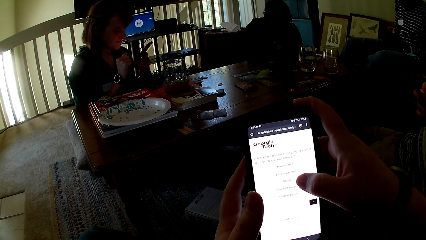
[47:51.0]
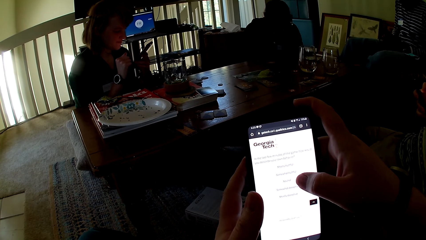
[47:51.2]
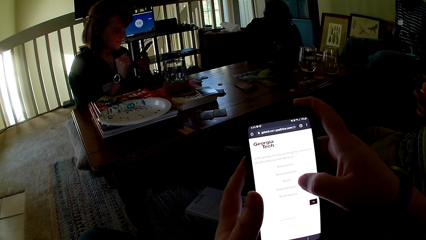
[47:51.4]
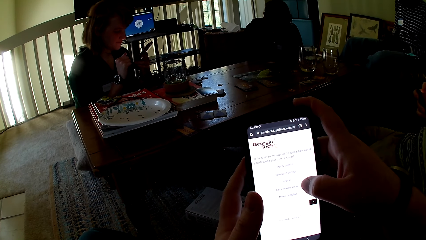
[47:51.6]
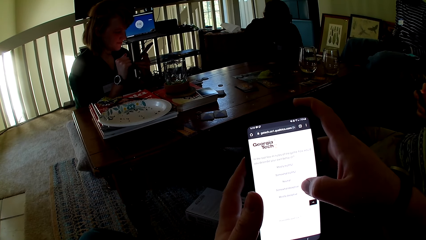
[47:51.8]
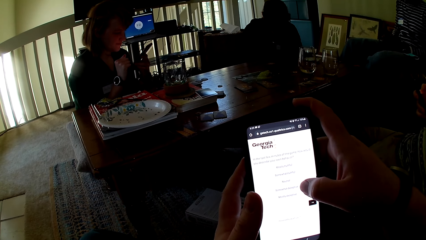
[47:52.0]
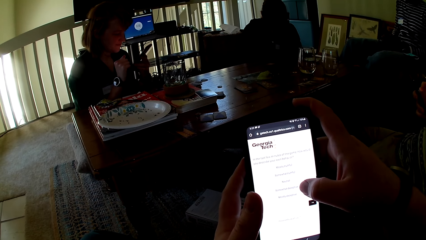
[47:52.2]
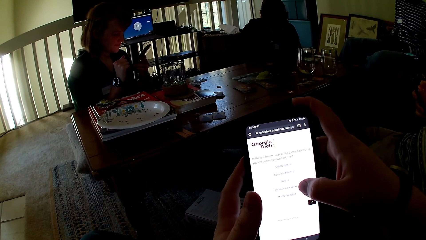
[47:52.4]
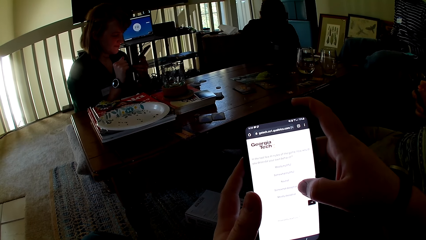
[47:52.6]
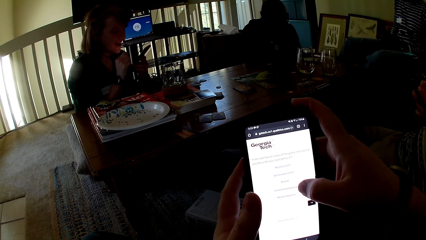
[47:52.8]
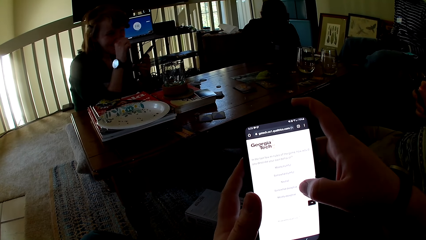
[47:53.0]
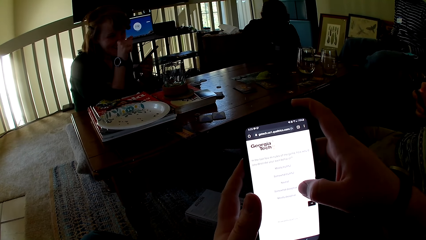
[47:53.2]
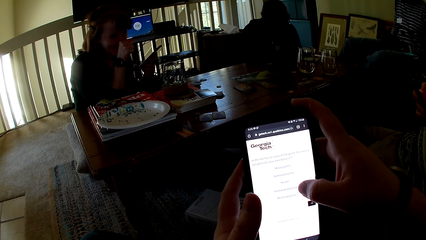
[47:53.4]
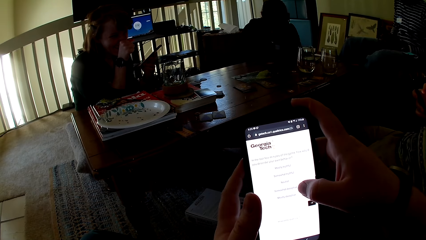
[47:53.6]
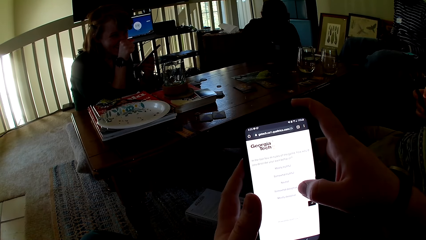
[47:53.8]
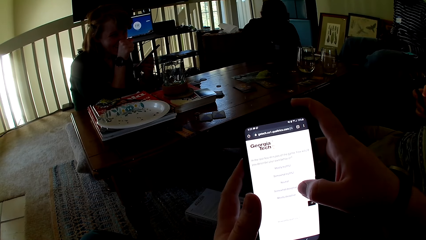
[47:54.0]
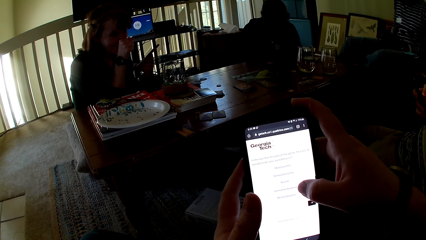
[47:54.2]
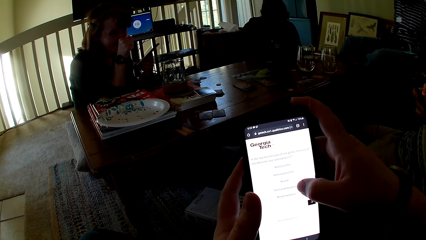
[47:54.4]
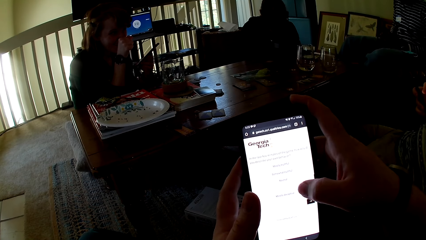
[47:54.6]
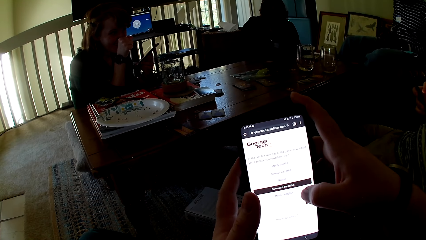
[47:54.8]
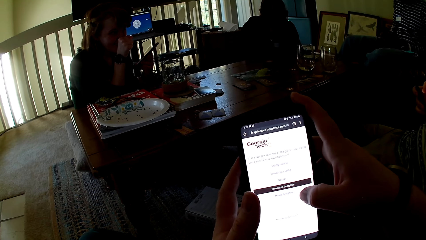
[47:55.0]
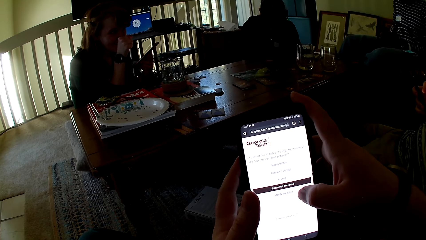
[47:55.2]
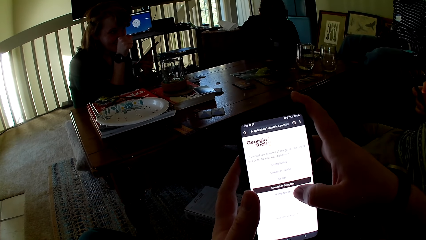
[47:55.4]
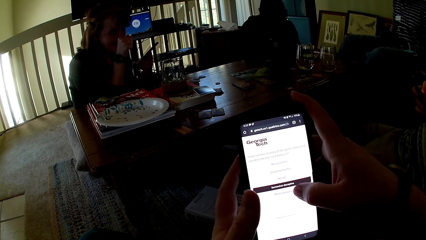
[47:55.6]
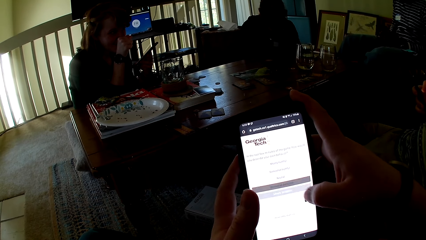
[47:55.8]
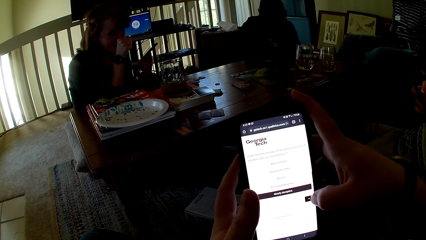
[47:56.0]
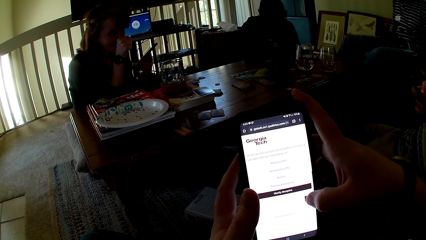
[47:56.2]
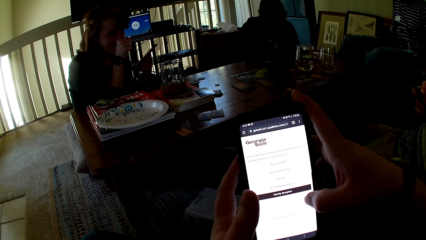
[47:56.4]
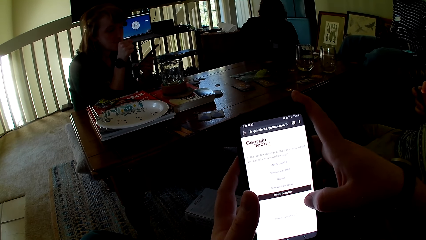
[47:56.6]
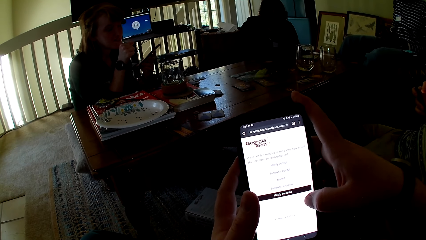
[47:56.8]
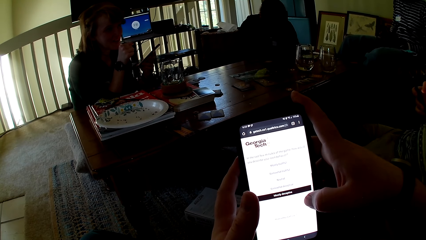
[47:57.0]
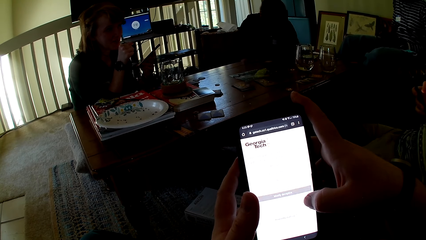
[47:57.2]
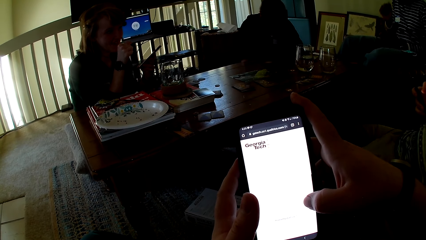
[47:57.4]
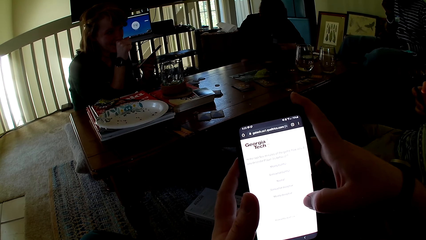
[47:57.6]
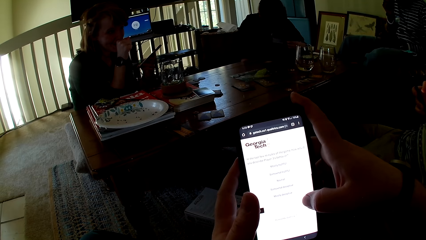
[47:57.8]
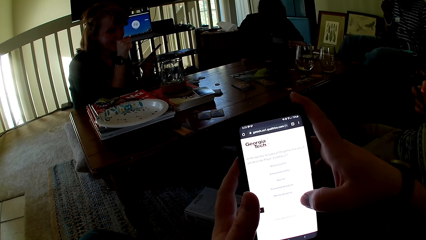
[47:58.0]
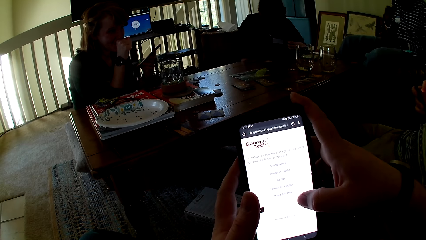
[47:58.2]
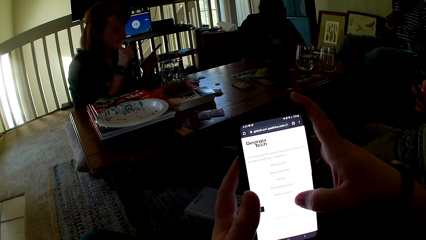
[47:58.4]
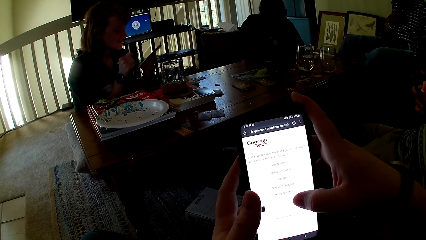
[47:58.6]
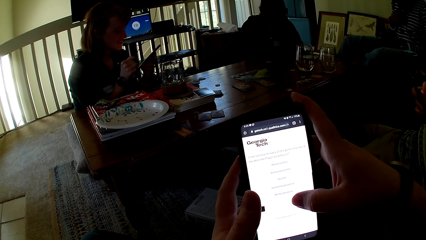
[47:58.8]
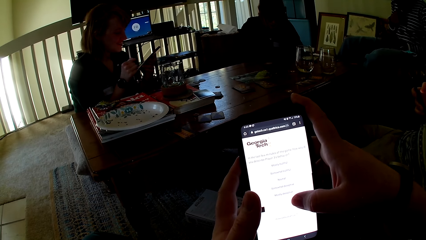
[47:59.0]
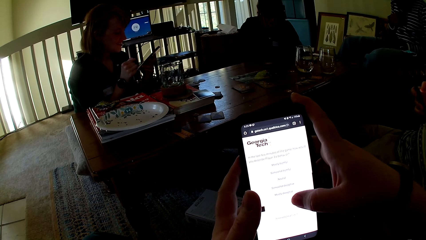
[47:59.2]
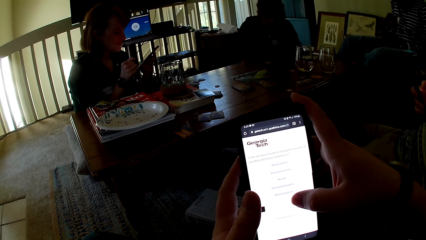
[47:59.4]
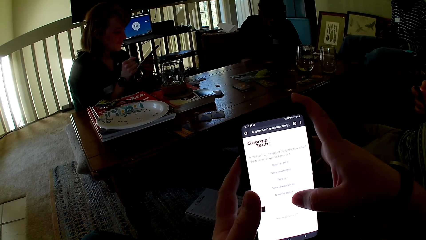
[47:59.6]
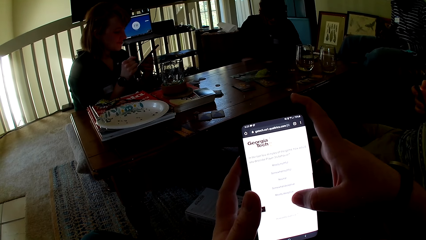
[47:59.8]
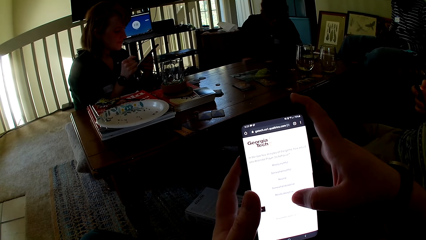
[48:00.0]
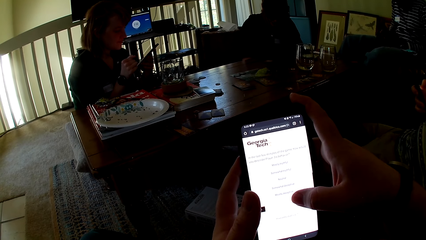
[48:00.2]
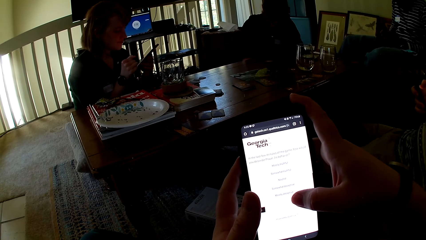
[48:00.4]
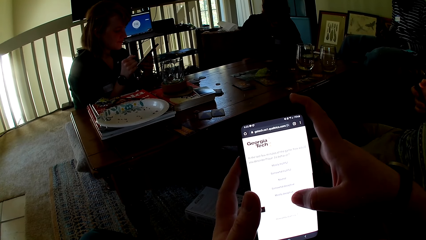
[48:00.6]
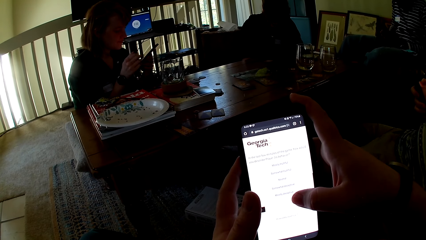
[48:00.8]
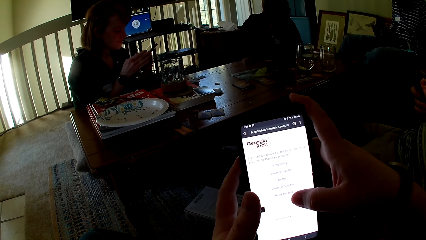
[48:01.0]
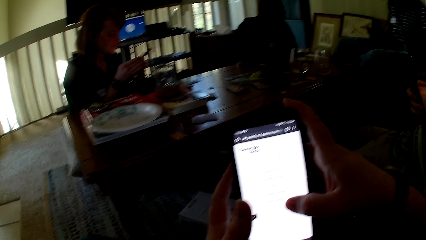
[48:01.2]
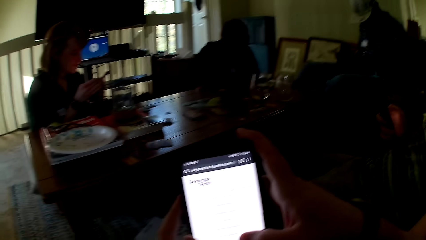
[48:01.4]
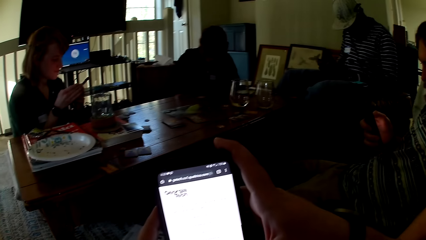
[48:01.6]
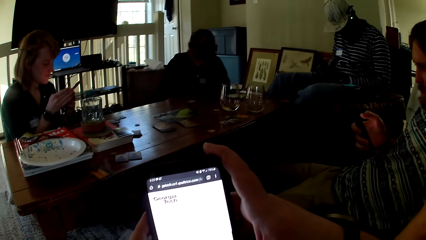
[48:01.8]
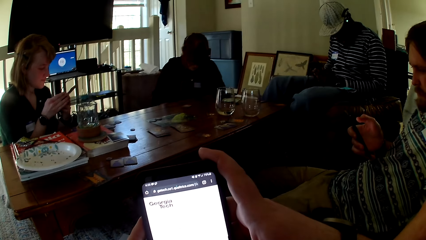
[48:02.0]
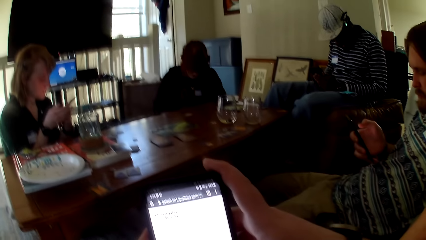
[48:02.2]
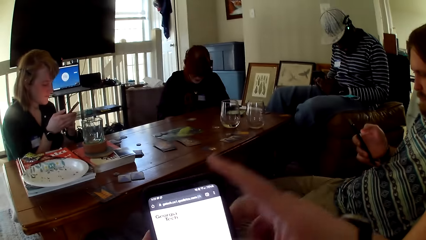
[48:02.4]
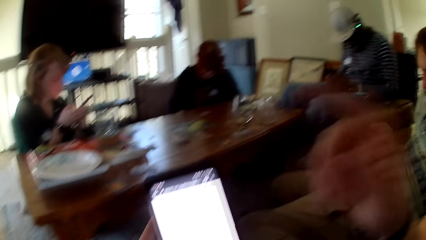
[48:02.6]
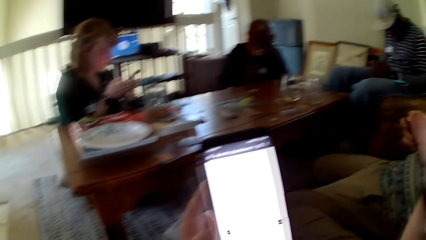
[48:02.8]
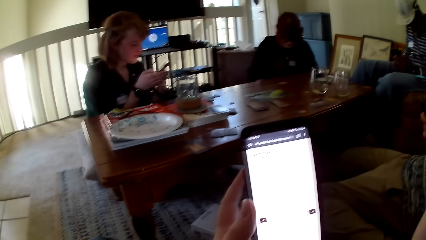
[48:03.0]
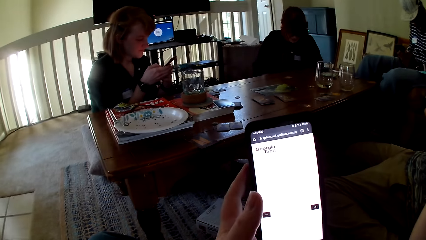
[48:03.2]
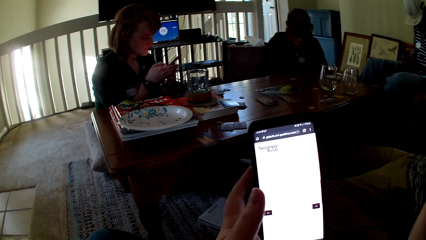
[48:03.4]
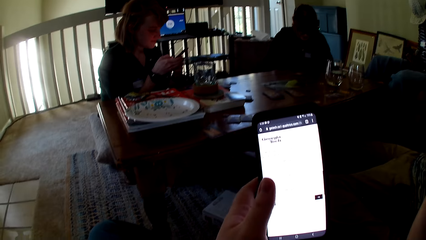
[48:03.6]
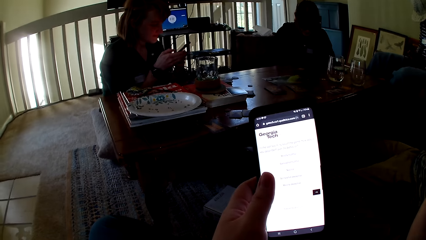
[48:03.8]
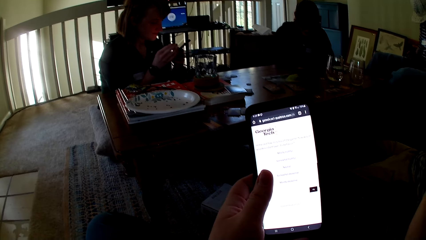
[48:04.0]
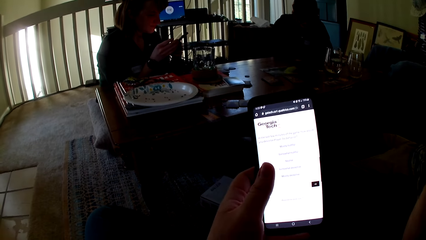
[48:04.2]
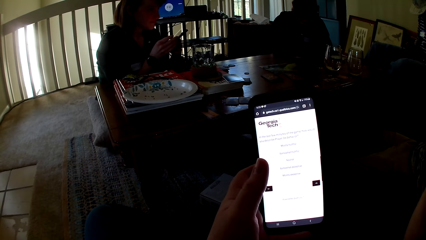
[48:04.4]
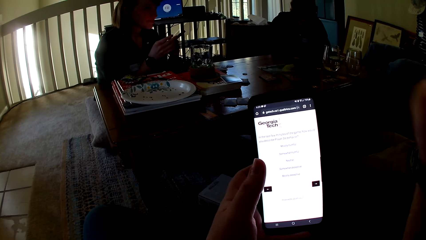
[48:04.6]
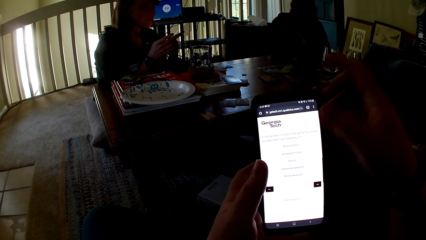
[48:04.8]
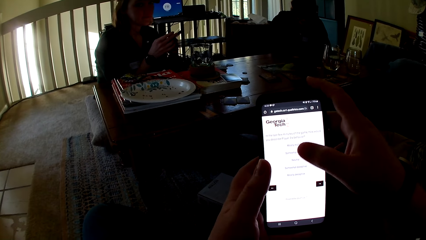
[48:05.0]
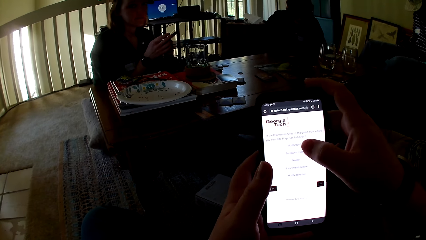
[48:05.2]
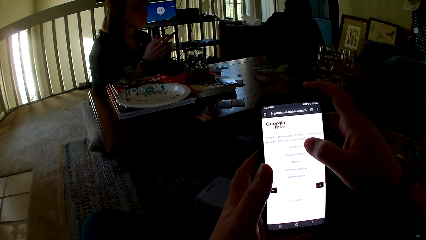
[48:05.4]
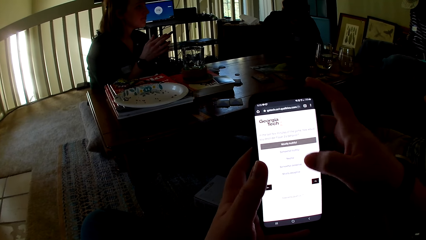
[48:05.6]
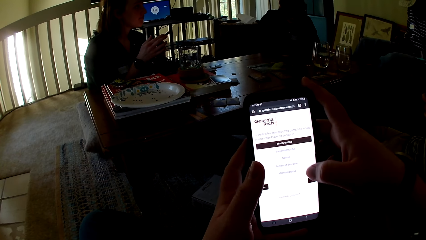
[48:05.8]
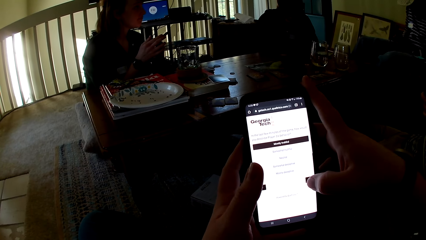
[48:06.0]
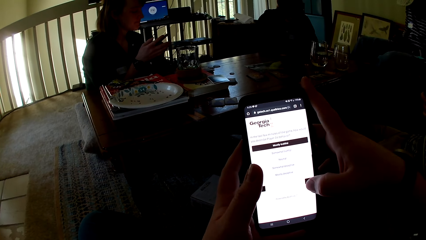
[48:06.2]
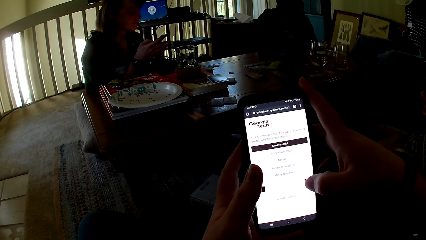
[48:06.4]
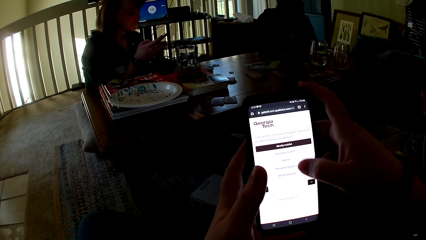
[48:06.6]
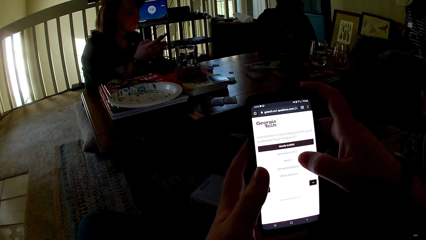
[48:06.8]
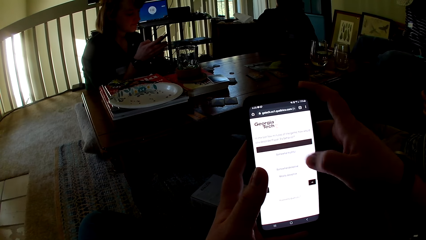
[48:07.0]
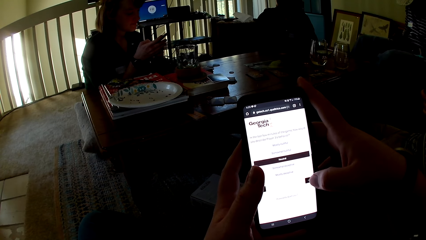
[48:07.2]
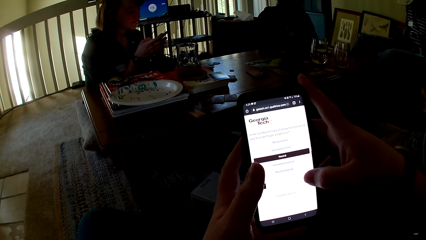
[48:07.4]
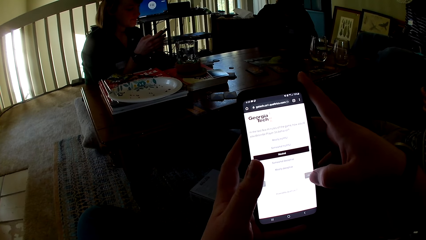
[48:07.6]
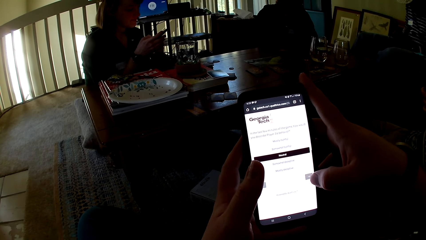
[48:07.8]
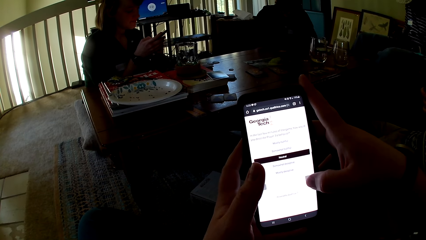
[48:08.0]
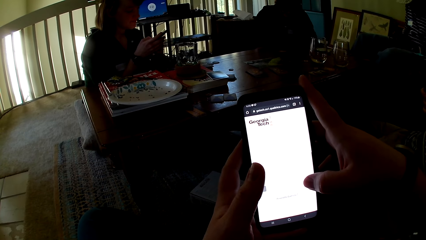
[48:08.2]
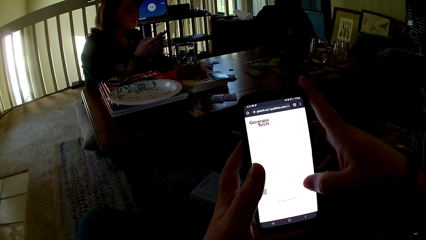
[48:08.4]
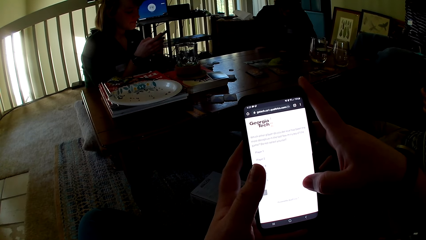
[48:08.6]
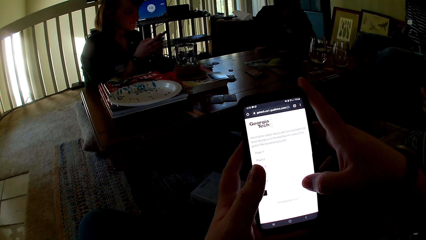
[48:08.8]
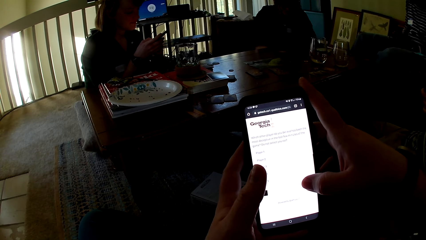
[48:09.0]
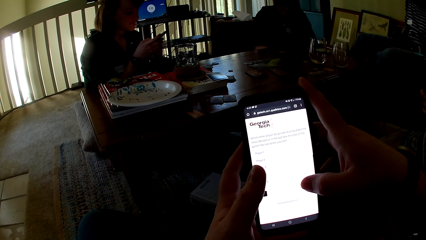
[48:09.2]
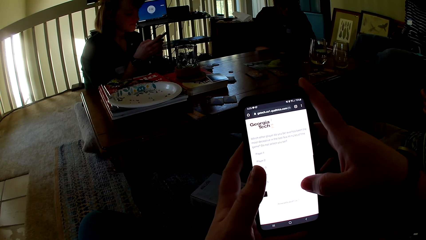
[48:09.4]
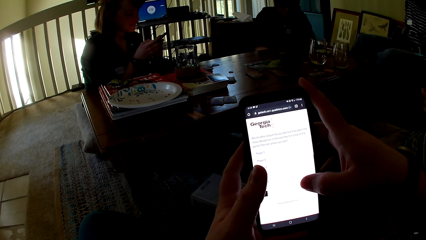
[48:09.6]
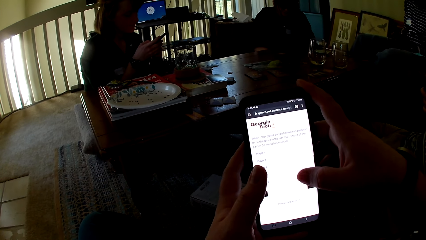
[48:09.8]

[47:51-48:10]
A person laughs. The camera wearer dials his phone. He lifts up his right hand. He dials his phone.
